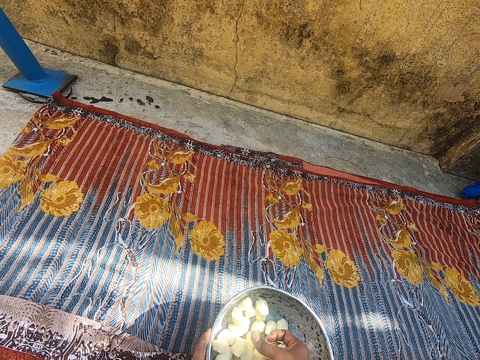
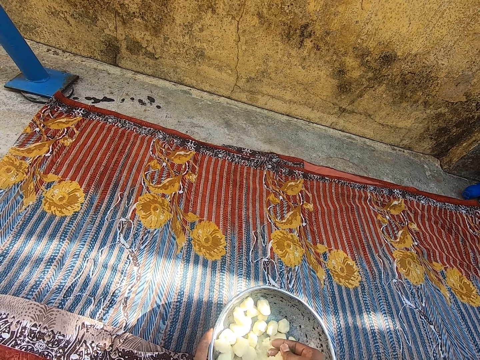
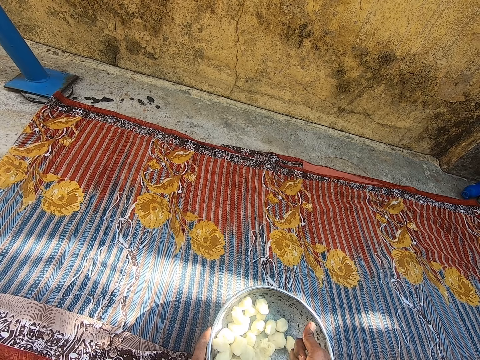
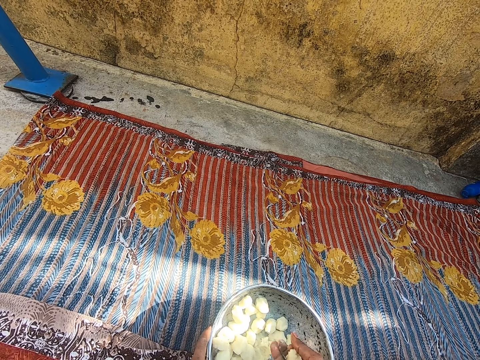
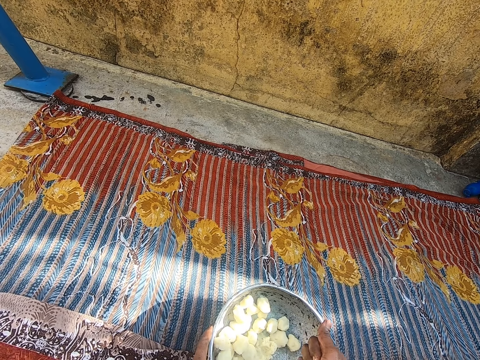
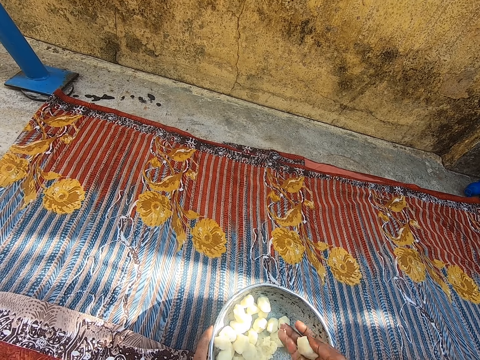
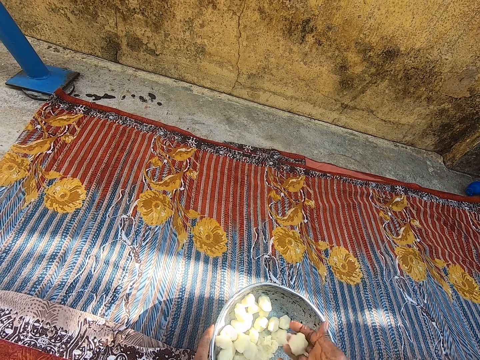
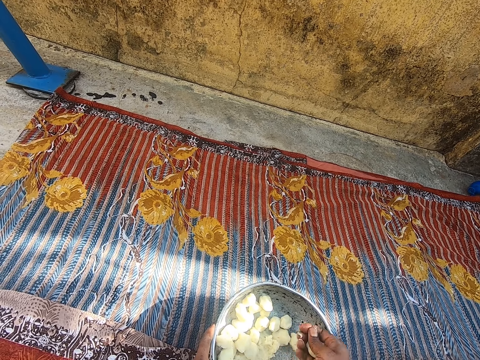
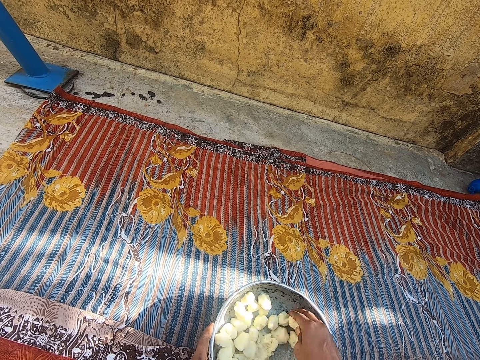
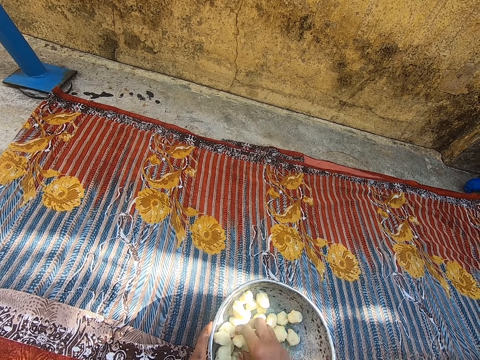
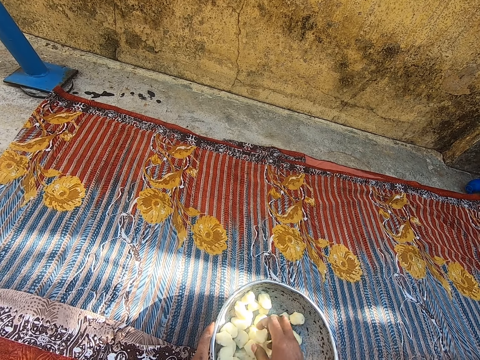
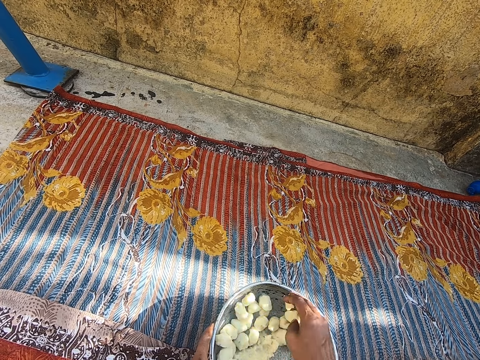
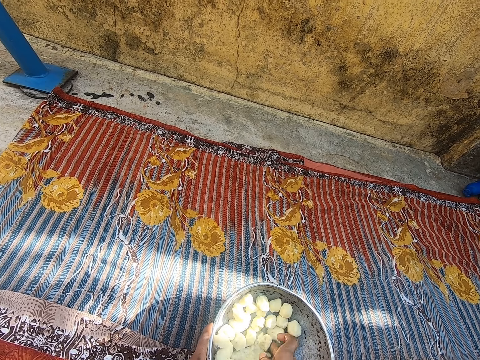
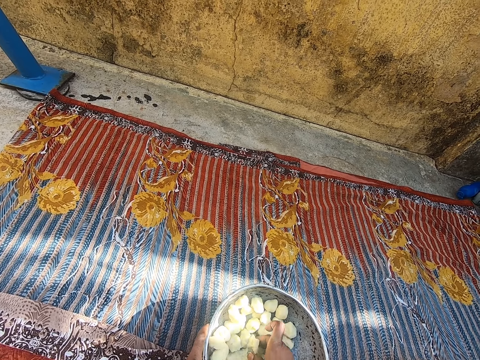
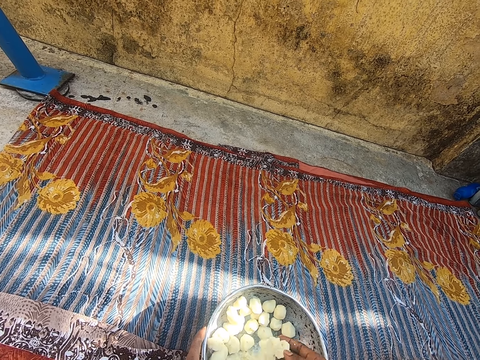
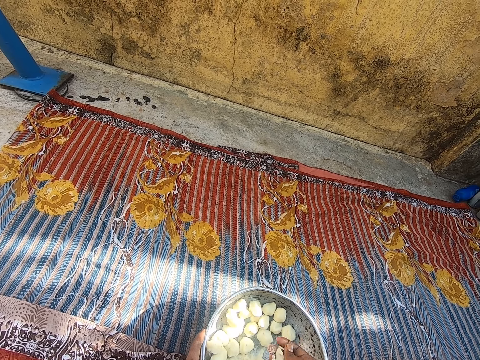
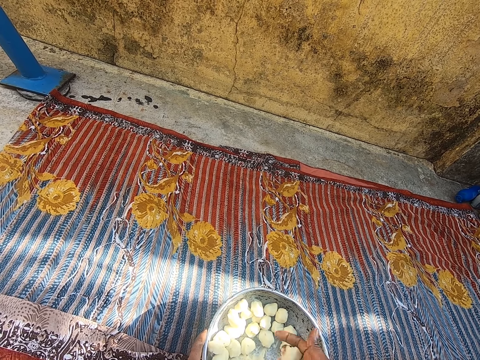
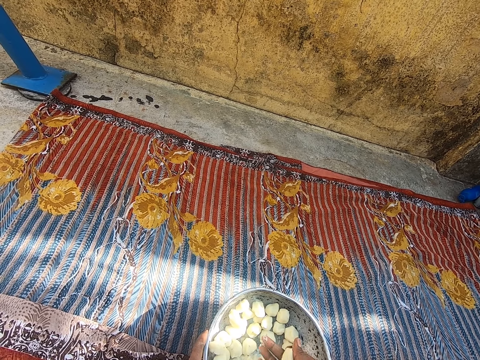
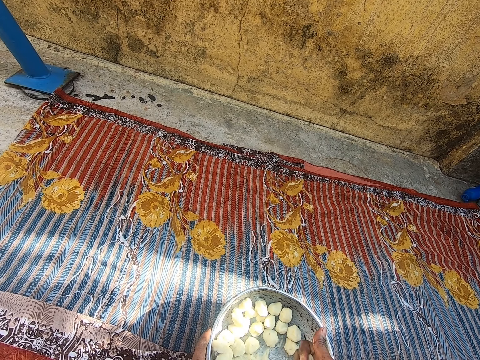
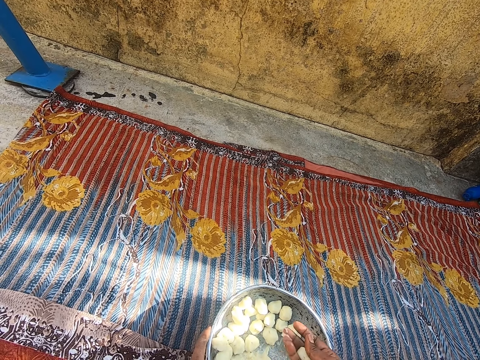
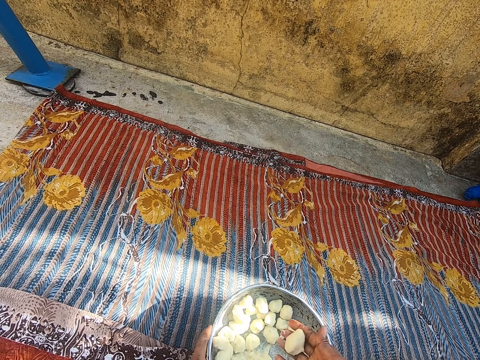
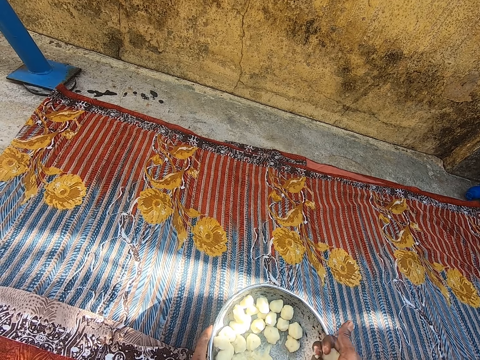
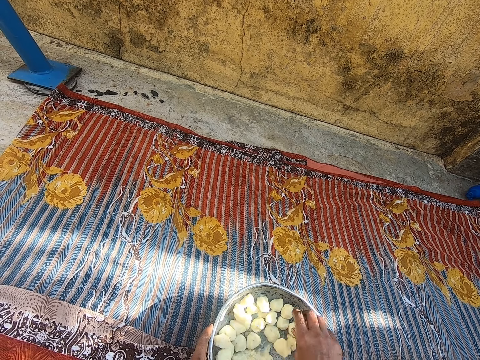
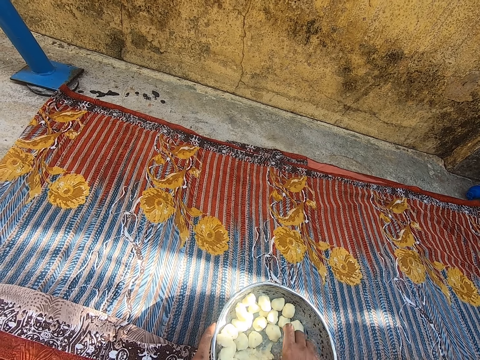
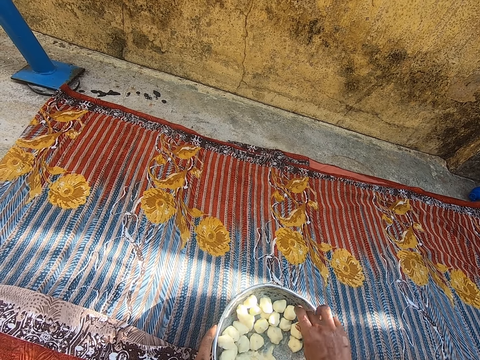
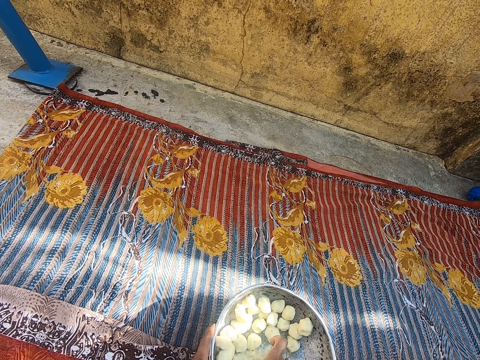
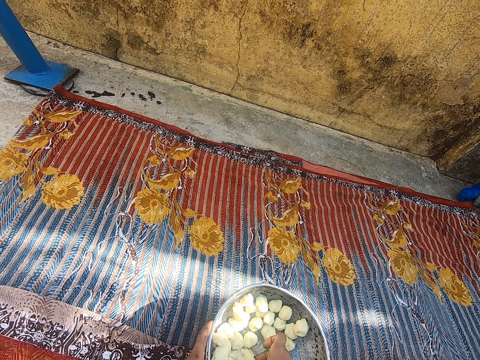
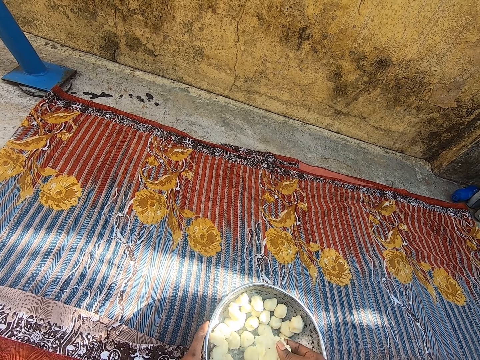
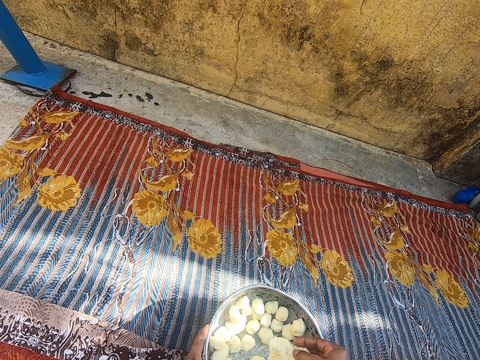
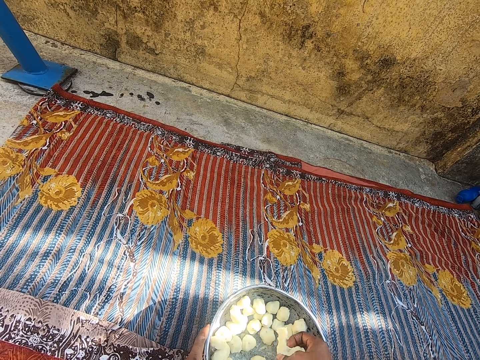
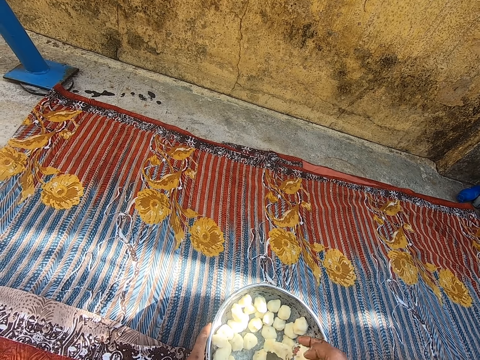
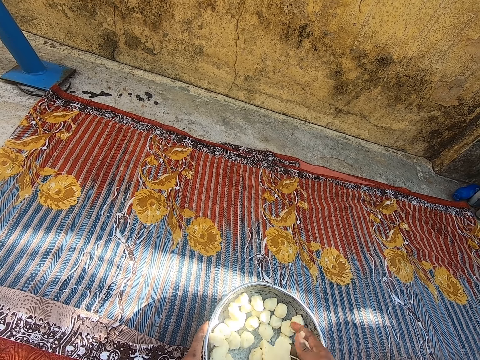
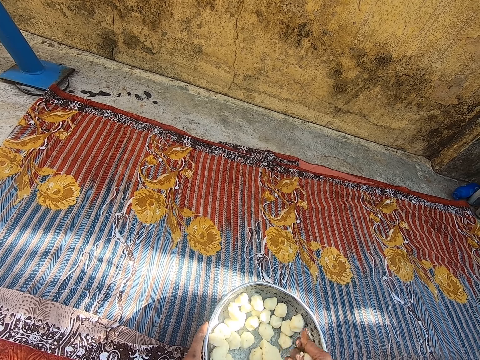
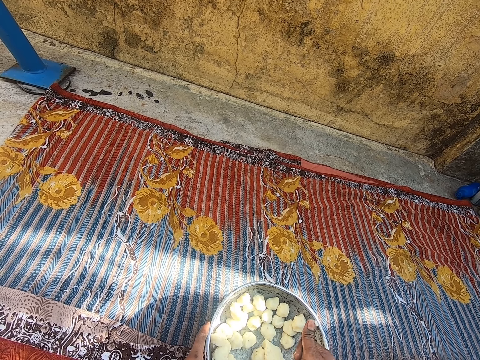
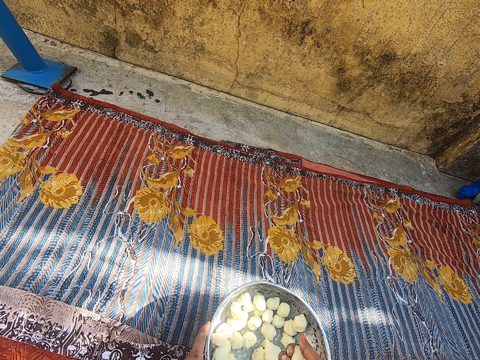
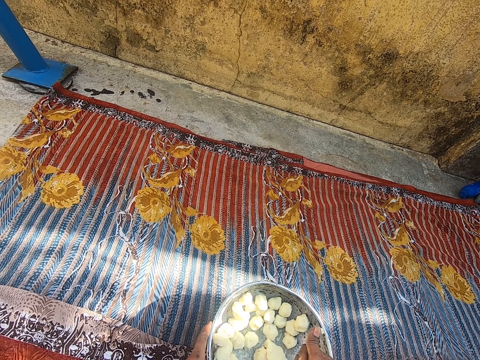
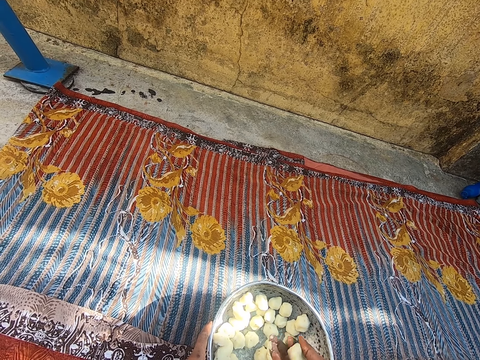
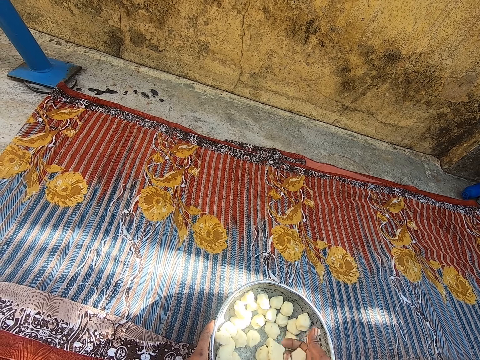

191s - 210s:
The camera wearer rolls the dough with her hand. She places the dough on the pot. She moves the dough on the pot. She rolls the dough with her hand. She places the dough on the pot. She picks the dough from the pot. She rolls the dough with her hand.

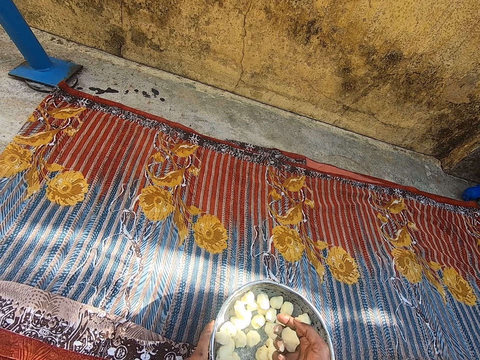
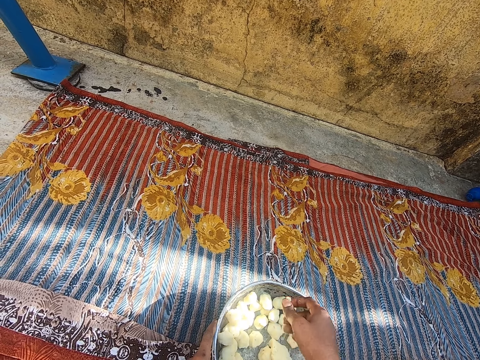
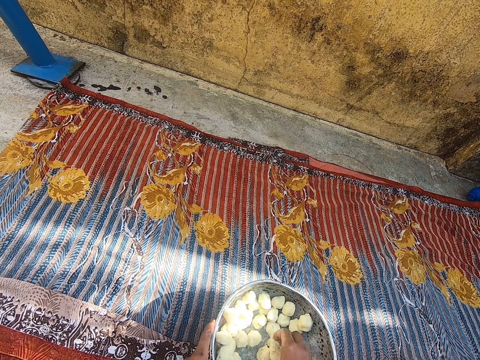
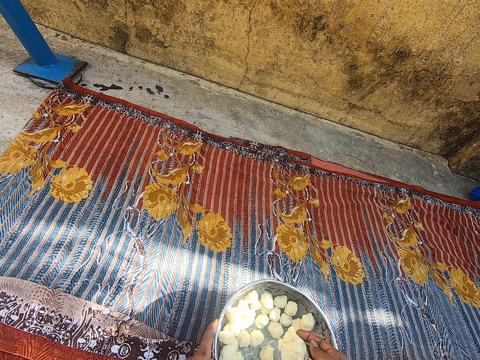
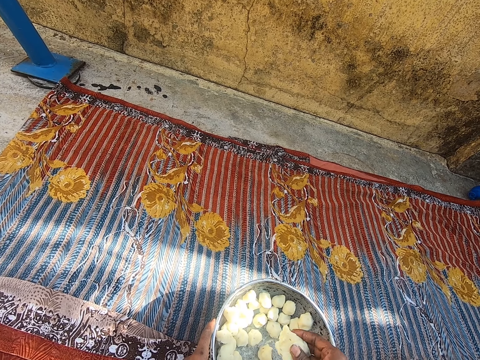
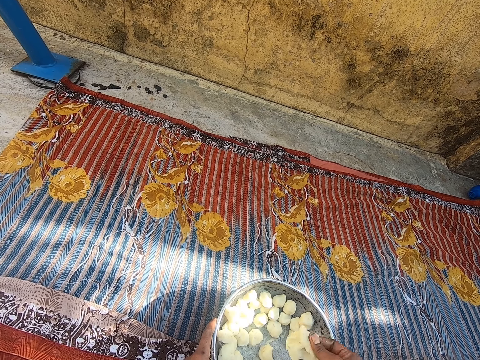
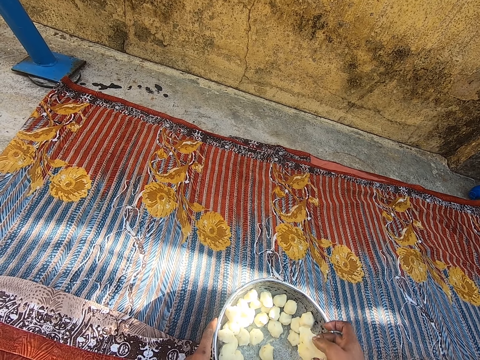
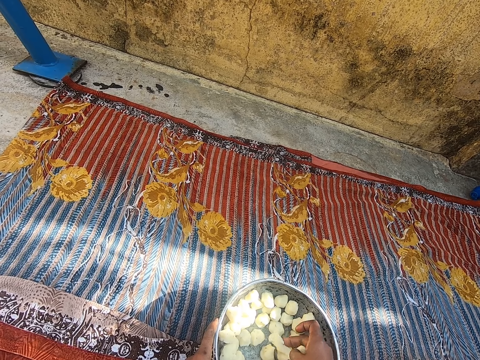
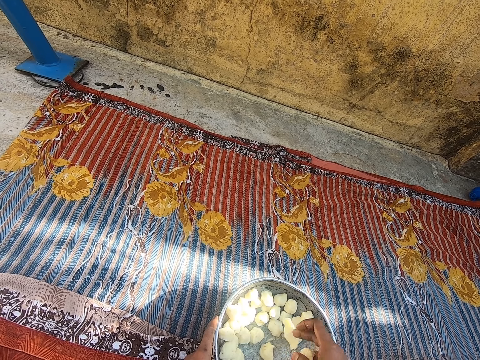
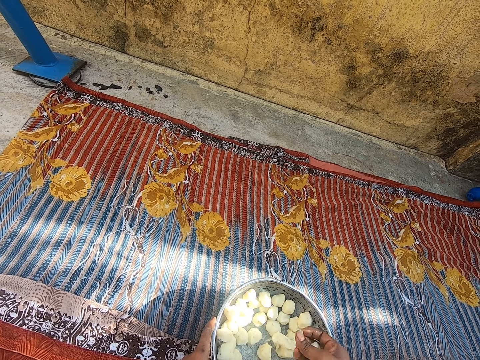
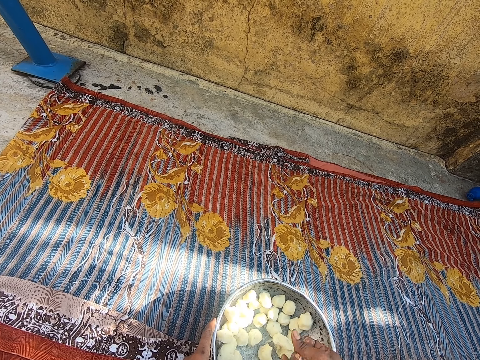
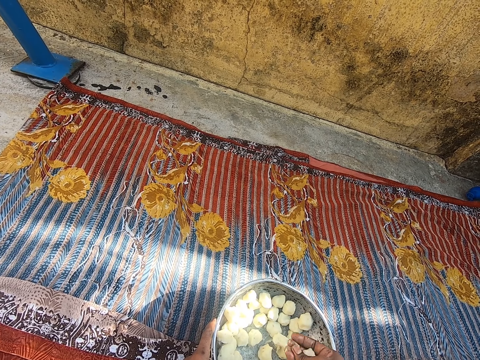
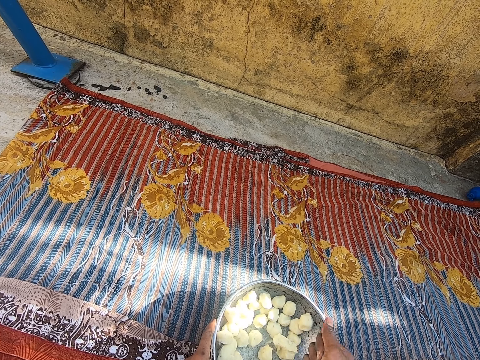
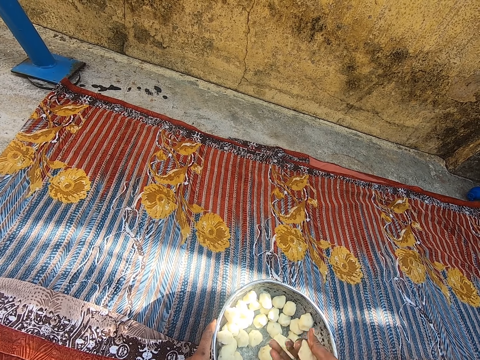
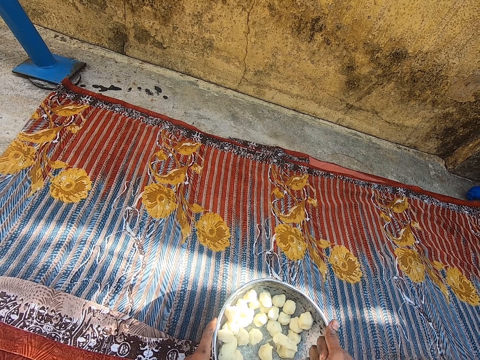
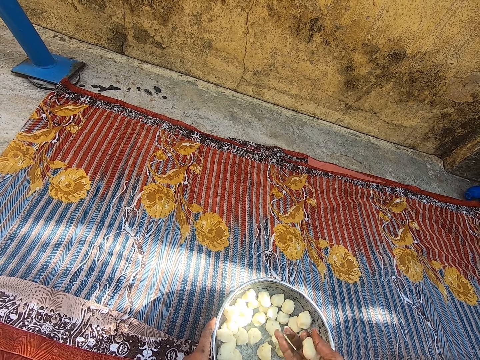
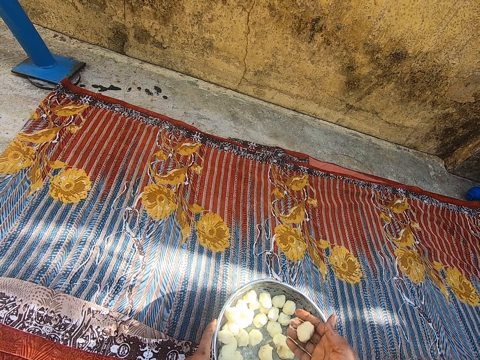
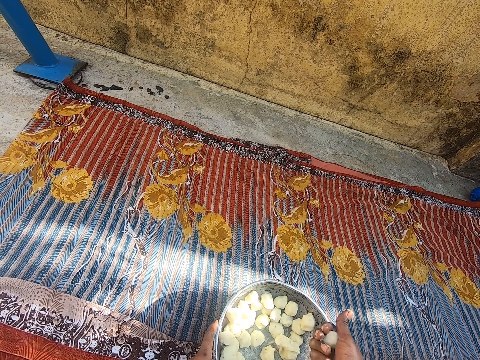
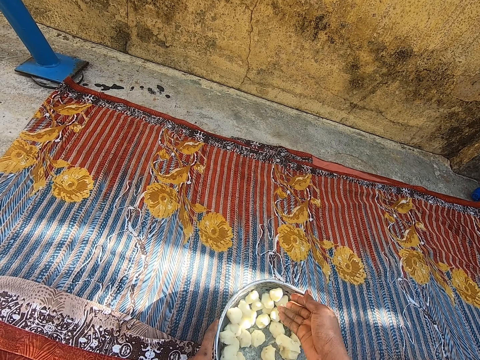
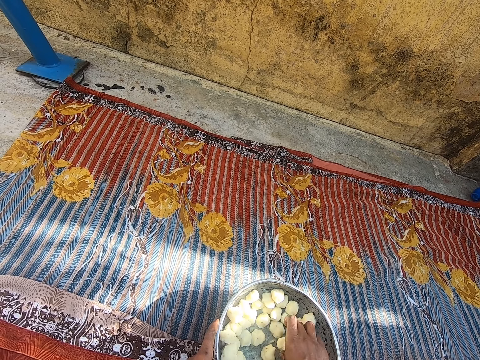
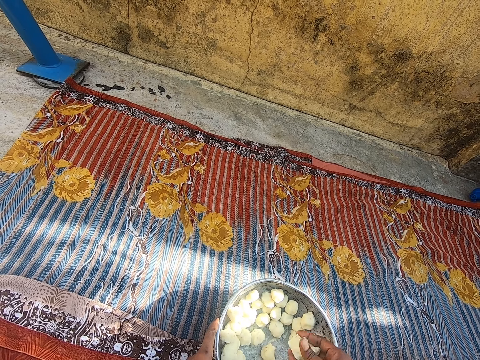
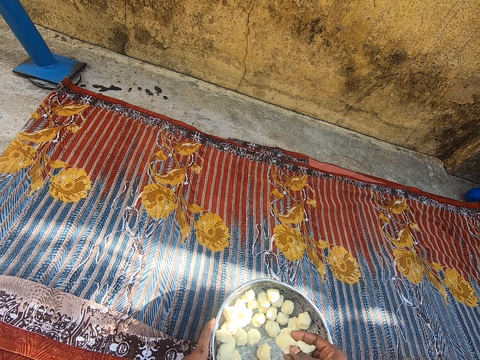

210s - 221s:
The camera wearer places the dough on the pot. She picks the dough from the pot. She rolls the dough with her hand. She places the dough on the pot.
